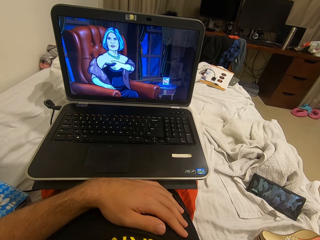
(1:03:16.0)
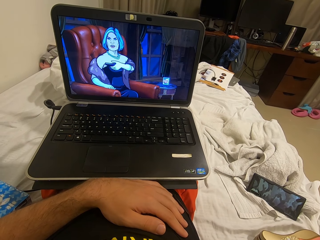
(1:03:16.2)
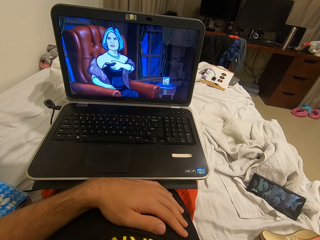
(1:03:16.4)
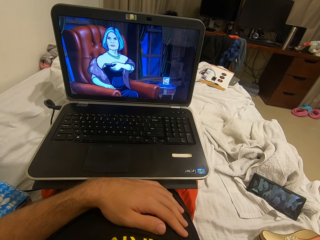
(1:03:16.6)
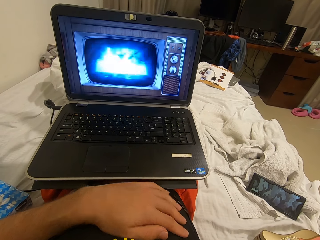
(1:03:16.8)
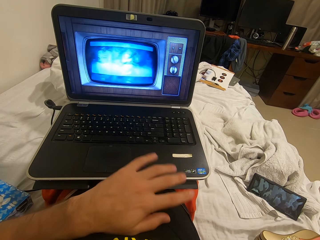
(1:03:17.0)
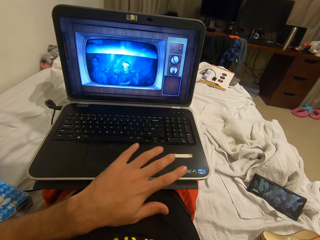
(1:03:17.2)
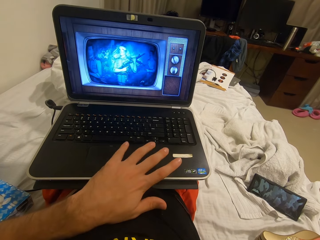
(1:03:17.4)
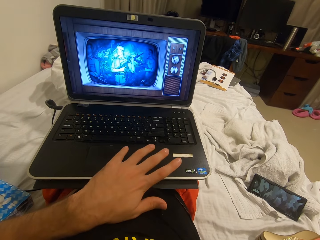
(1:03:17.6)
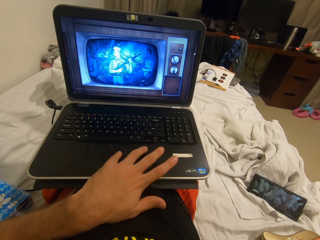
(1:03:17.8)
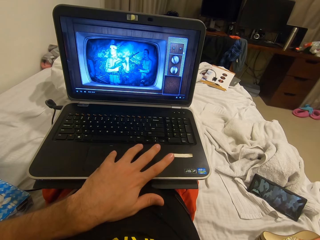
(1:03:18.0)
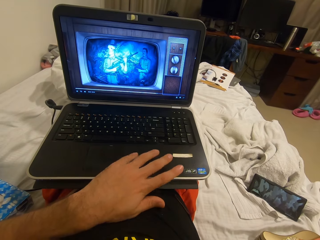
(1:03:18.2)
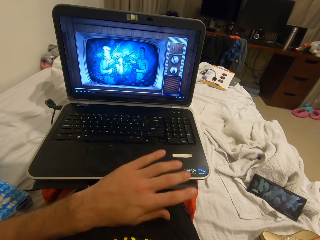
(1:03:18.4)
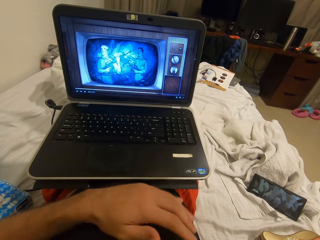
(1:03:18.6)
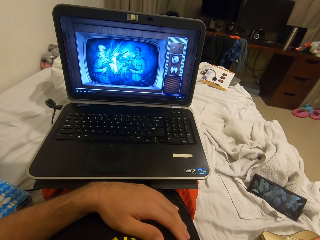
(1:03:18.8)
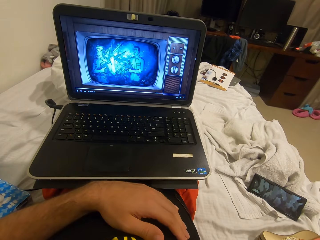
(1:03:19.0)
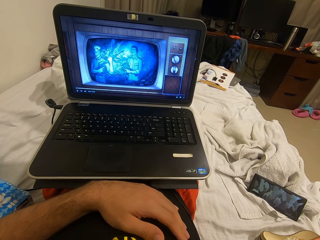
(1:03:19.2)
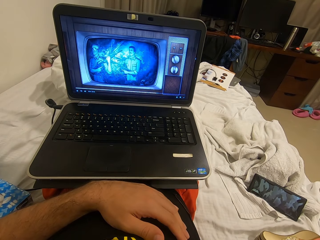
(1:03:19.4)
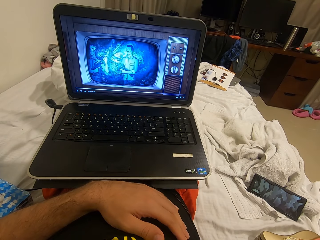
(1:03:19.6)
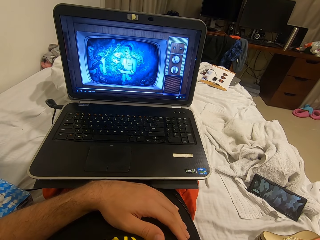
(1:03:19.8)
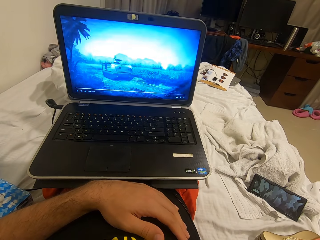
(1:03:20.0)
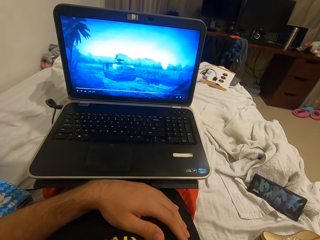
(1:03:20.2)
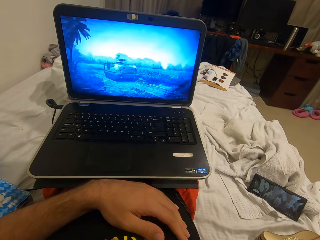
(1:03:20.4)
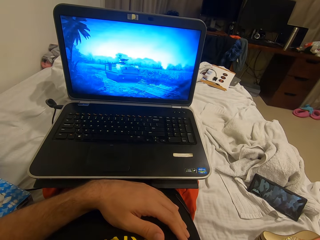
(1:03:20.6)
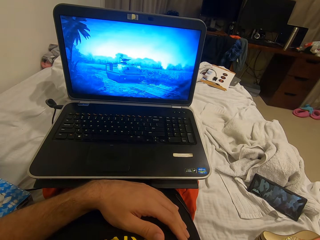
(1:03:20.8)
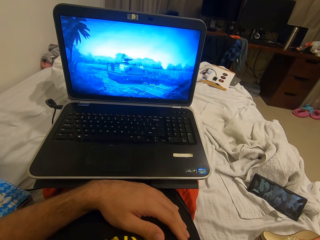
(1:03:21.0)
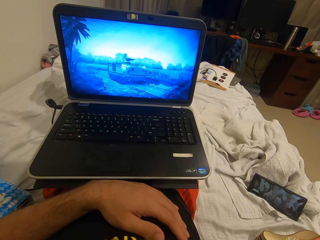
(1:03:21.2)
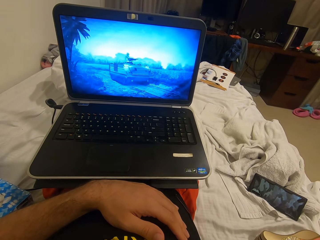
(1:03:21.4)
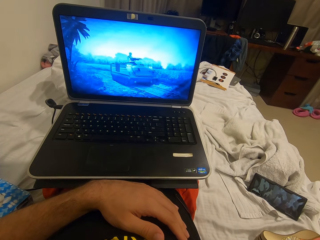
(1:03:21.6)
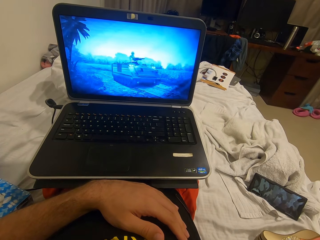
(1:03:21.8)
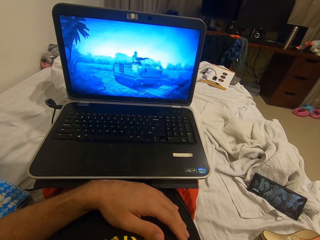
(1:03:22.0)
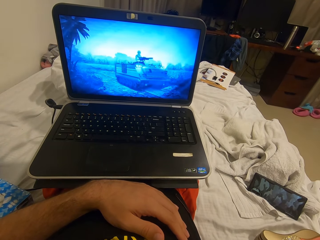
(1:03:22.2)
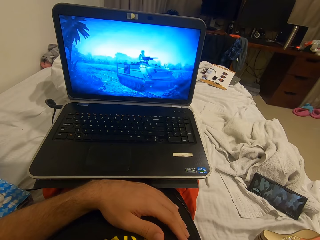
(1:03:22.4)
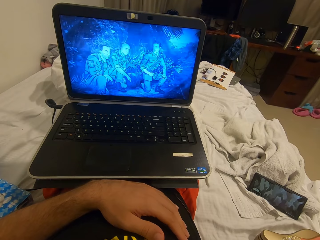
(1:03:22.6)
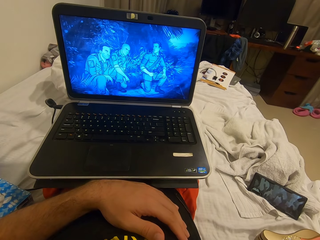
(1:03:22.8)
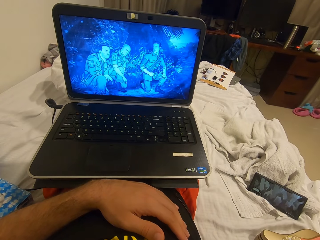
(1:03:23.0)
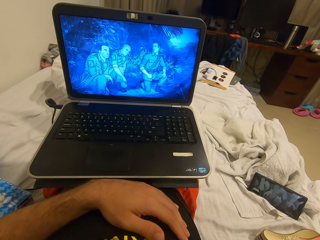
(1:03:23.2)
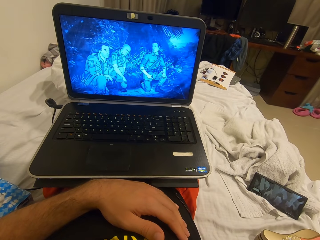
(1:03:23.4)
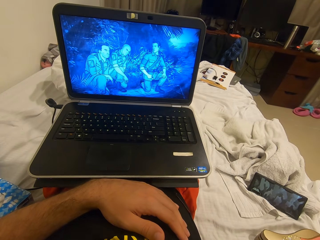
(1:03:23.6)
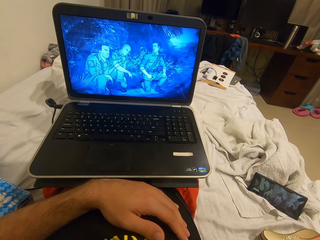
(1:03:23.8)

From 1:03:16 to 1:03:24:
The camera wearer touches the trackpad of his laptop with his left hand. He removes his hands from the laptop.

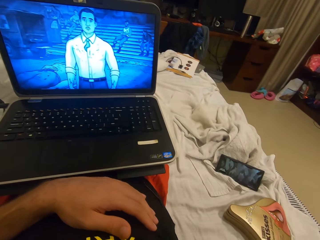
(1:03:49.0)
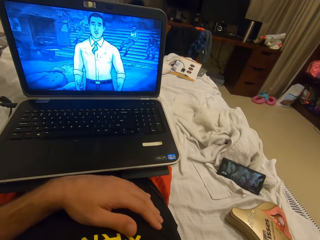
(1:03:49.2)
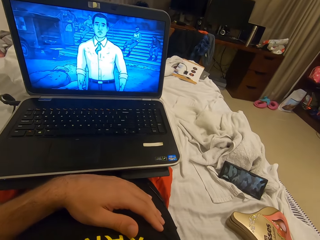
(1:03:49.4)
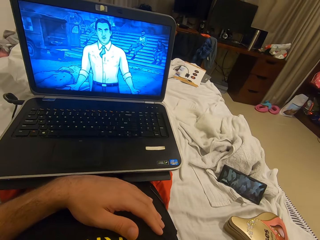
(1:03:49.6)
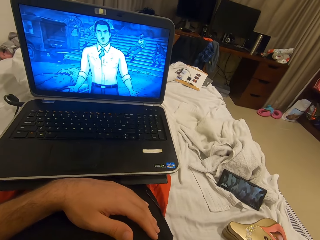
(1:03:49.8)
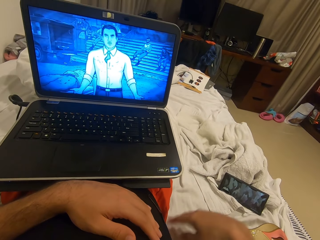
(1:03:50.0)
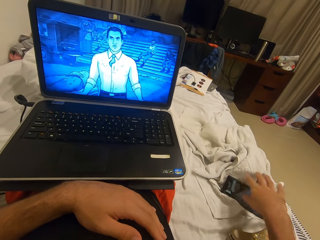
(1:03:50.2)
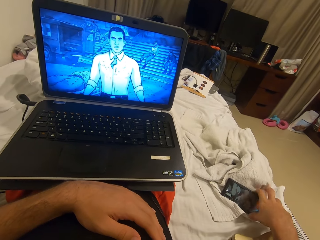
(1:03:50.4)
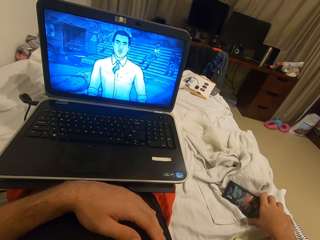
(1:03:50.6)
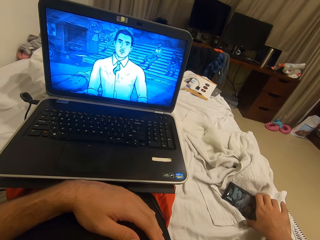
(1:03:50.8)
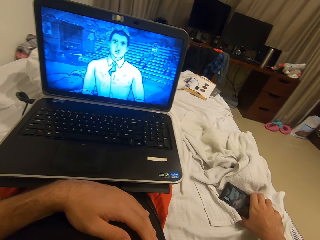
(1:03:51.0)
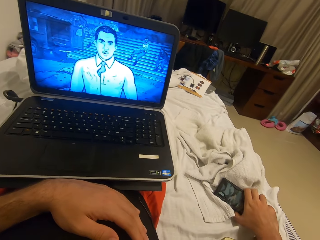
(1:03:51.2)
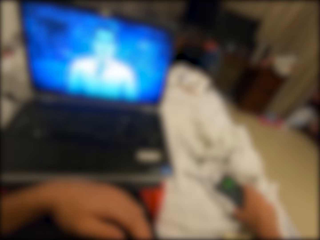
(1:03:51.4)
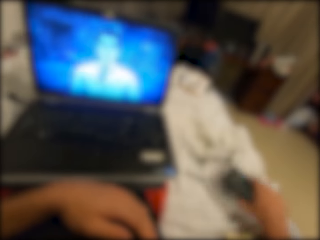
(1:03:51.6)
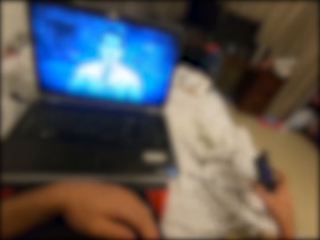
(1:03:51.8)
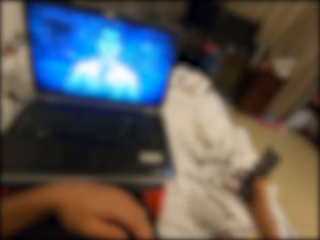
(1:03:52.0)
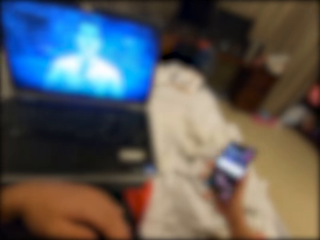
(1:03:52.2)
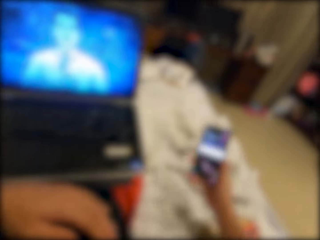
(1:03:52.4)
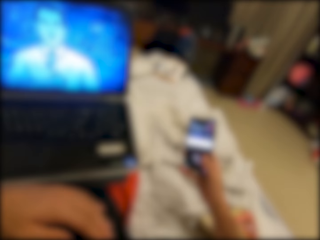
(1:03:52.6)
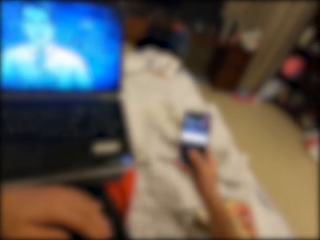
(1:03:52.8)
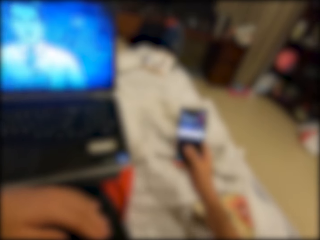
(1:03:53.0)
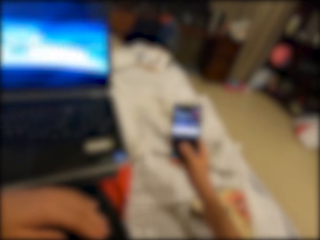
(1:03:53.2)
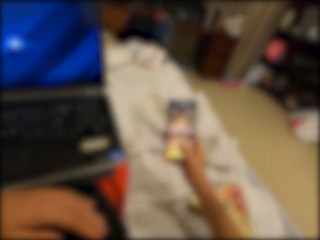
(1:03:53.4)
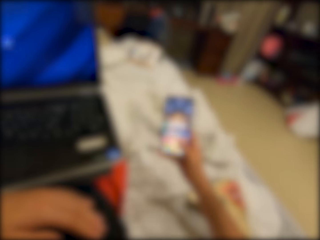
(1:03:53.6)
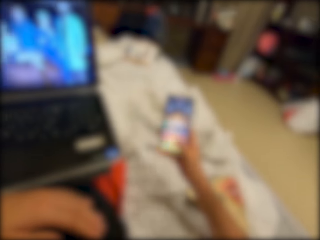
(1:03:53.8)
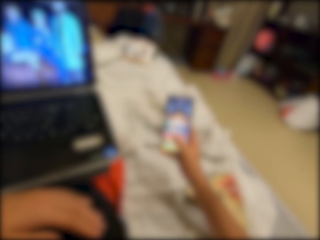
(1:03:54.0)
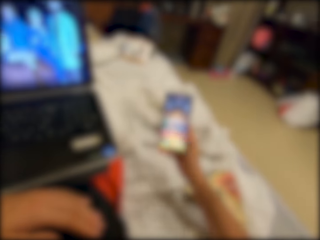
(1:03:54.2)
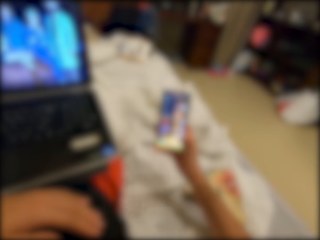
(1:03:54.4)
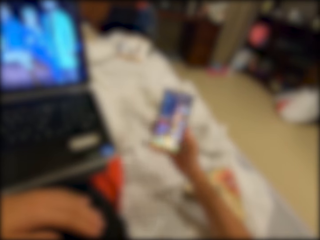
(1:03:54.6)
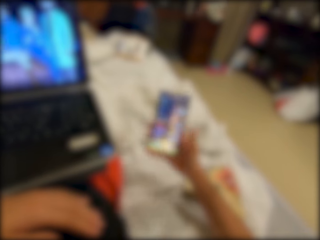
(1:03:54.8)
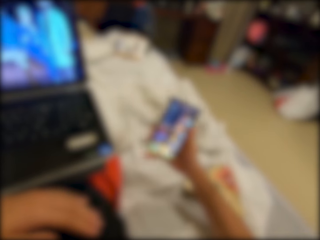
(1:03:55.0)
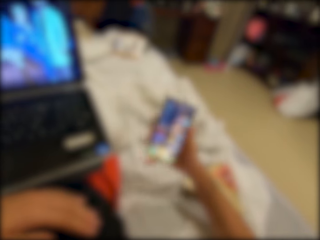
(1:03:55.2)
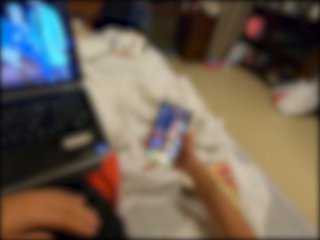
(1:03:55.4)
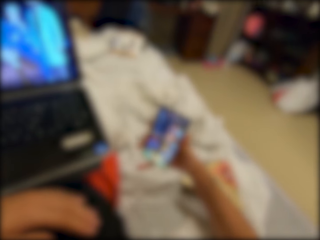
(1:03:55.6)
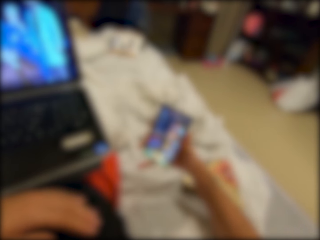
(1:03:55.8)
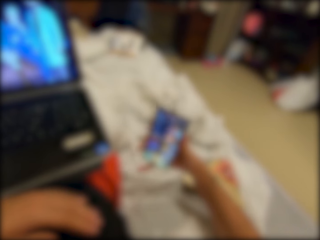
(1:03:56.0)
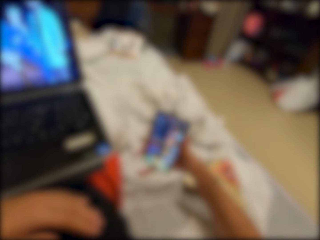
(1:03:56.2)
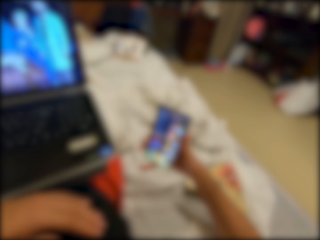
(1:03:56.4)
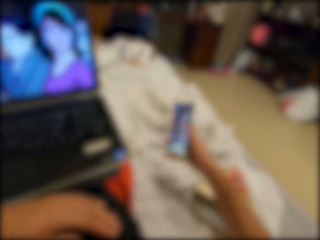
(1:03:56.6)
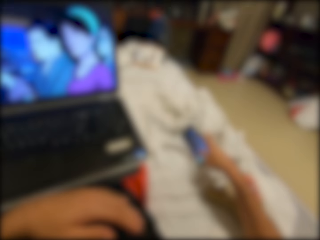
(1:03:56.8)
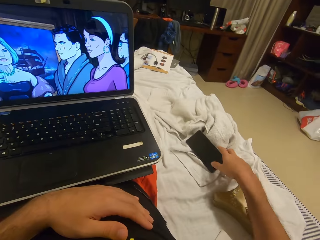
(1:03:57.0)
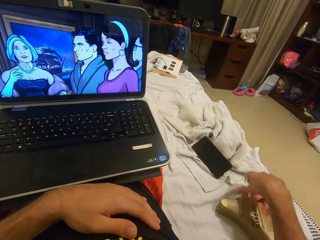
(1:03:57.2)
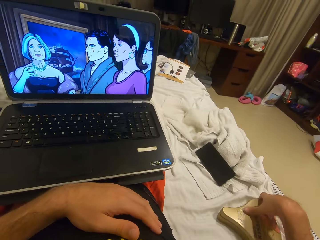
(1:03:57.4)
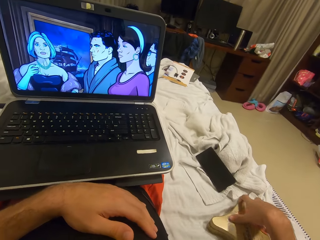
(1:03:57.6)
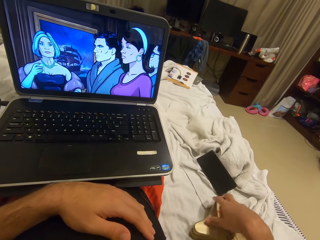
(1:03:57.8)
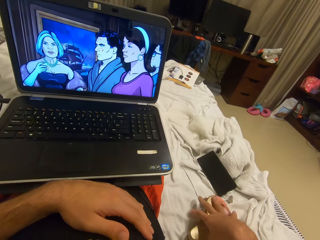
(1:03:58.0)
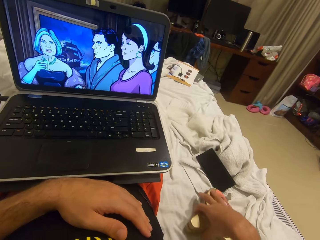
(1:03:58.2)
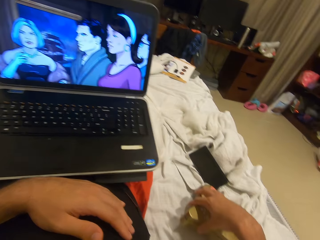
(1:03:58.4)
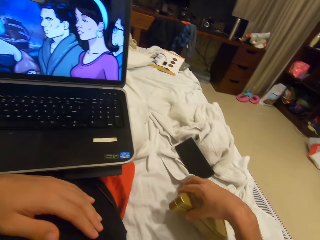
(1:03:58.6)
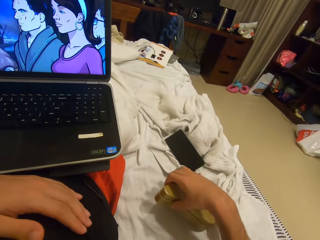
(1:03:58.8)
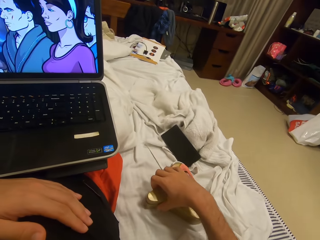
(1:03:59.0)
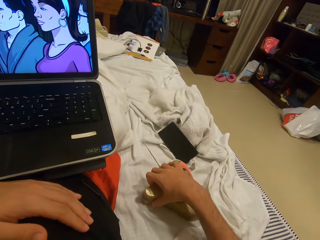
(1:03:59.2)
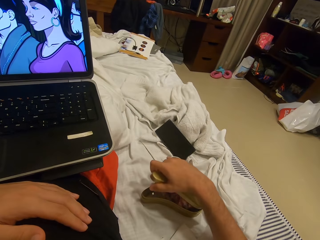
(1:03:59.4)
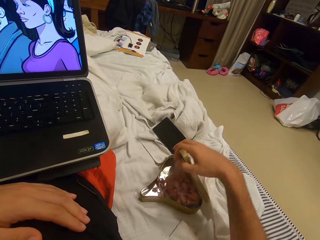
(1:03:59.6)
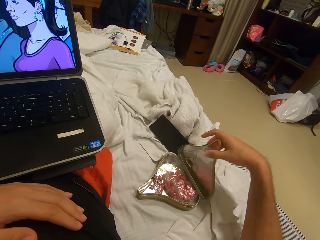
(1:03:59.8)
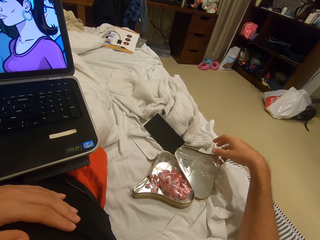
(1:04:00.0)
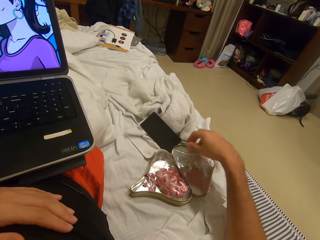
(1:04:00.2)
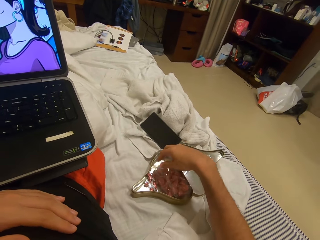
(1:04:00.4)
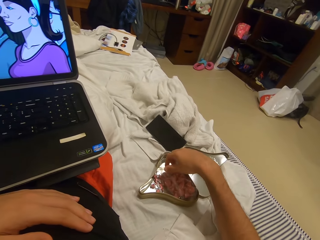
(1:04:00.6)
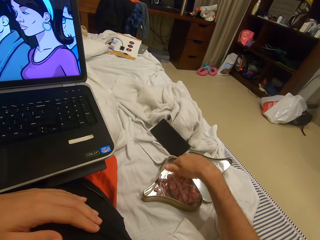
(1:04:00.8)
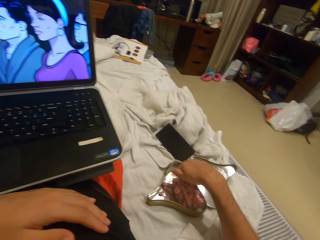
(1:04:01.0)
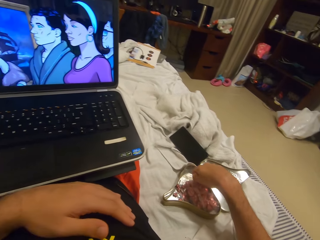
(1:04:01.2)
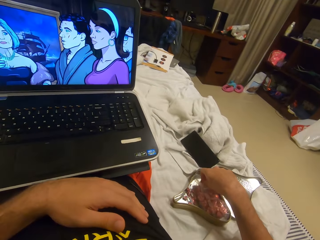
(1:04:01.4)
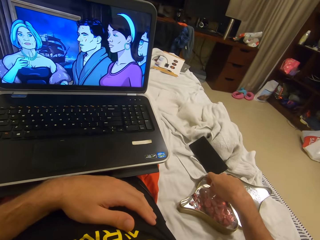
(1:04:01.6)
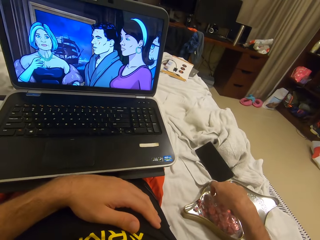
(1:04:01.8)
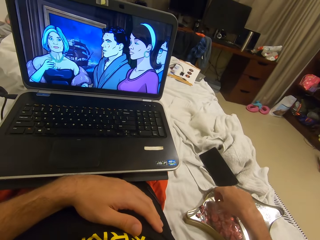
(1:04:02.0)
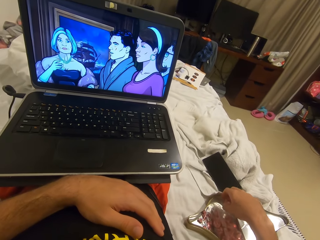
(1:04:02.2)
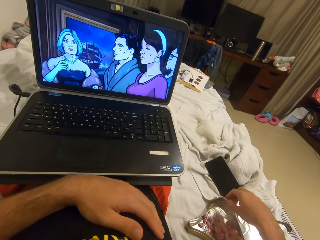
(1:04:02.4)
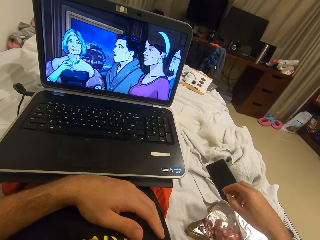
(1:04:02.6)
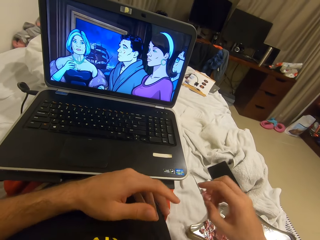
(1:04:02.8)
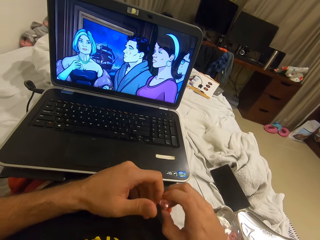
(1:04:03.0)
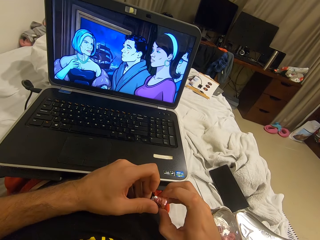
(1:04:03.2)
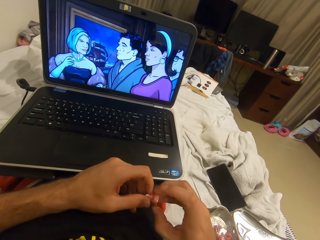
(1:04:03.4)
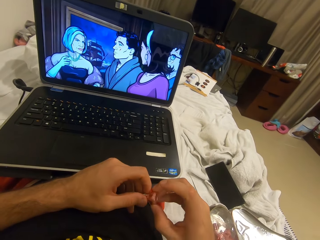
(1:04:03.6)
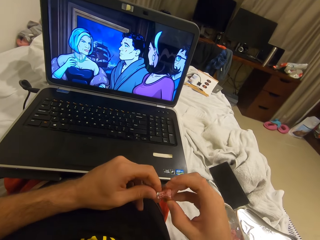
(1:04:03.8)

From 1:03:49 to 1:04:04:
The camera wearer picks up his phone from atop the bed with his right hand. He operates the phone with his right hand. He drops the phone on the bed. He opens a box of candy with his right hand. He picks up a candy from the box.
